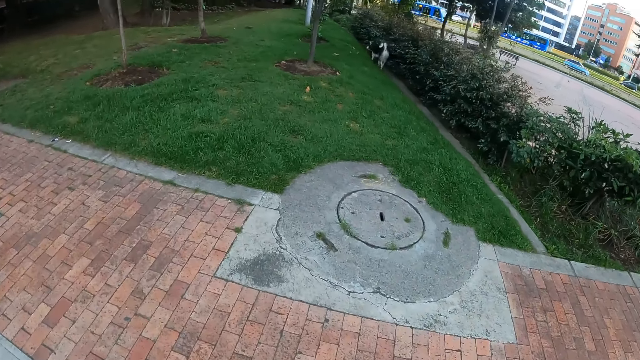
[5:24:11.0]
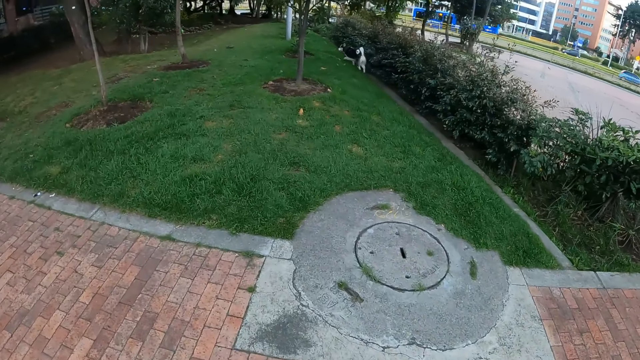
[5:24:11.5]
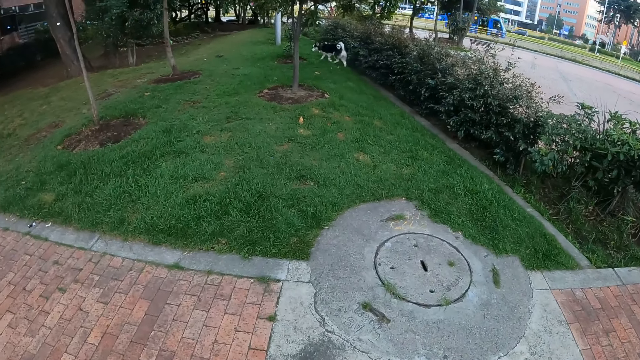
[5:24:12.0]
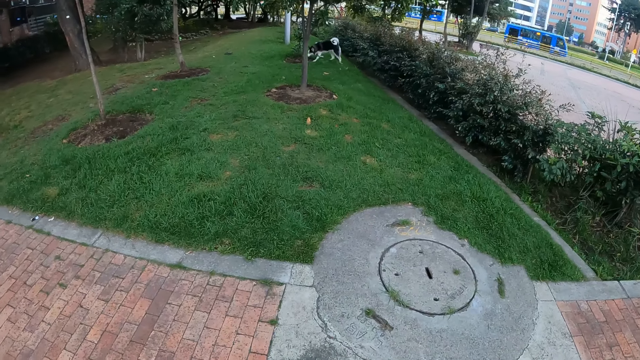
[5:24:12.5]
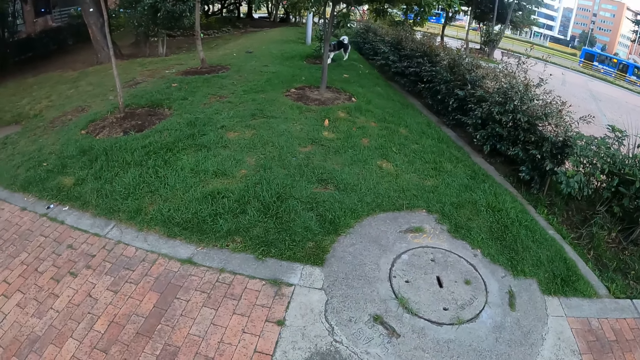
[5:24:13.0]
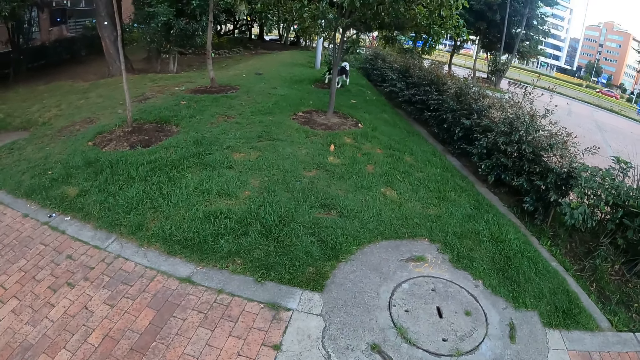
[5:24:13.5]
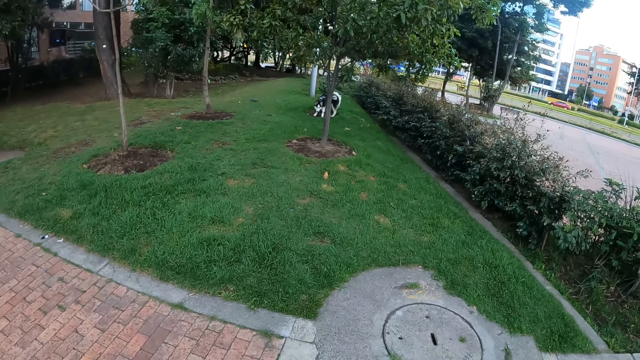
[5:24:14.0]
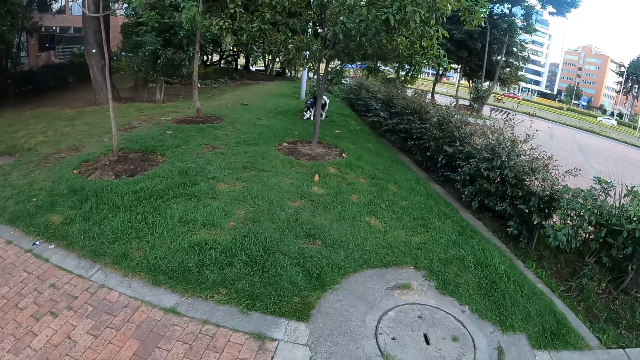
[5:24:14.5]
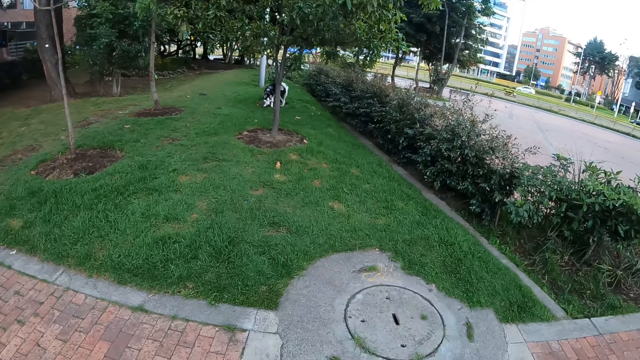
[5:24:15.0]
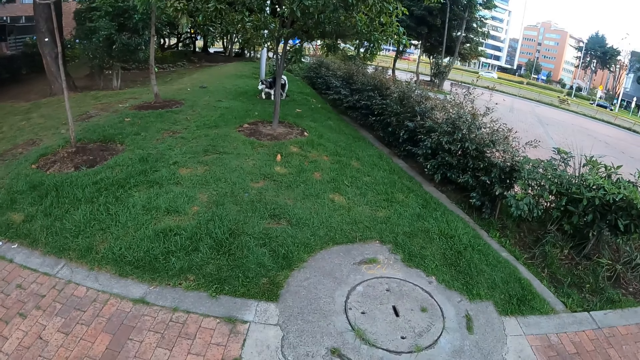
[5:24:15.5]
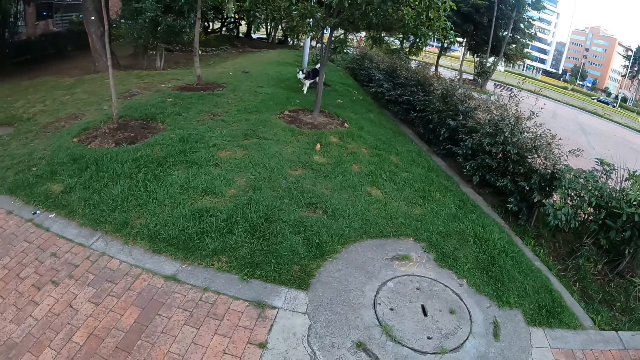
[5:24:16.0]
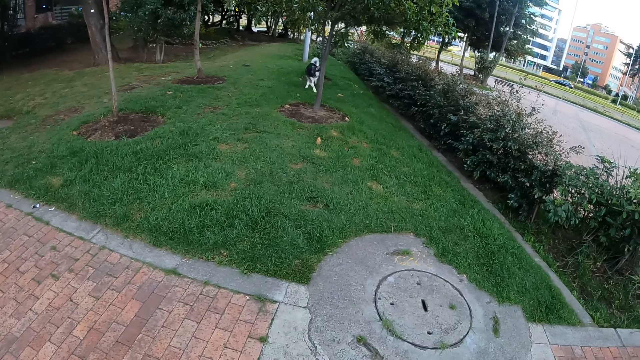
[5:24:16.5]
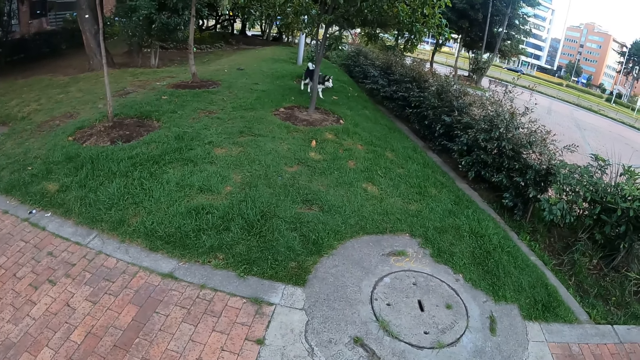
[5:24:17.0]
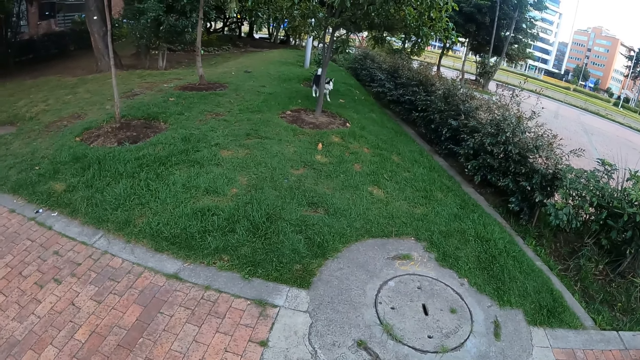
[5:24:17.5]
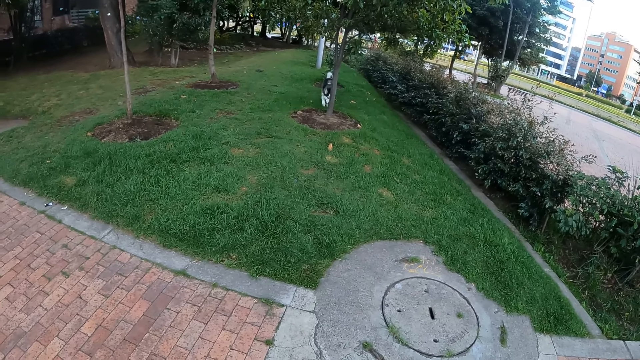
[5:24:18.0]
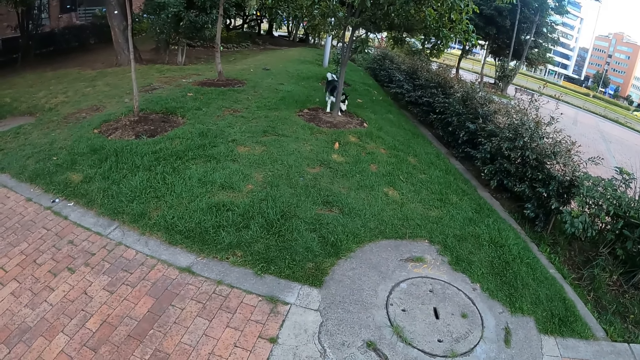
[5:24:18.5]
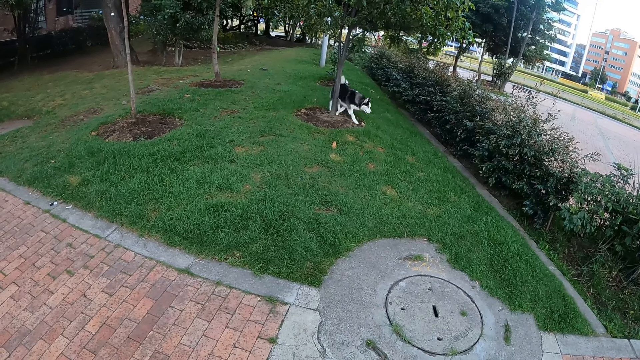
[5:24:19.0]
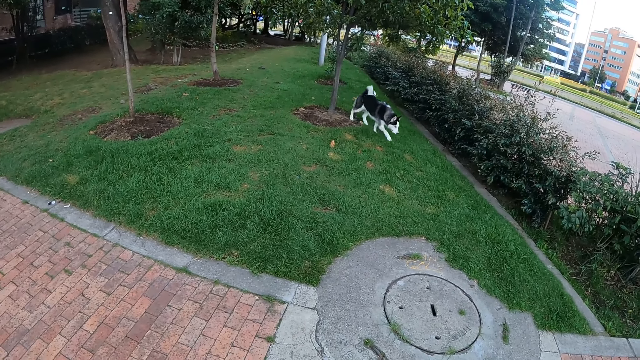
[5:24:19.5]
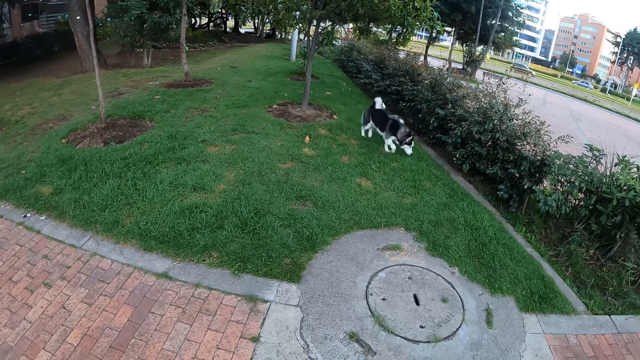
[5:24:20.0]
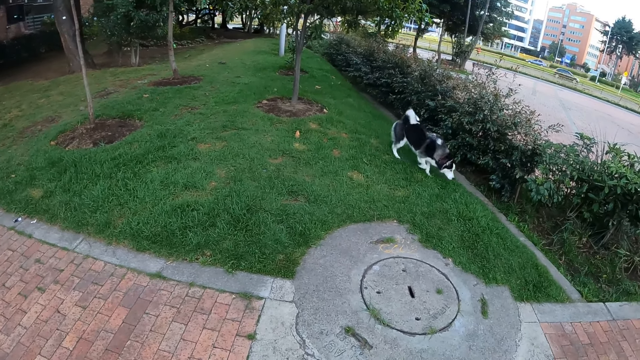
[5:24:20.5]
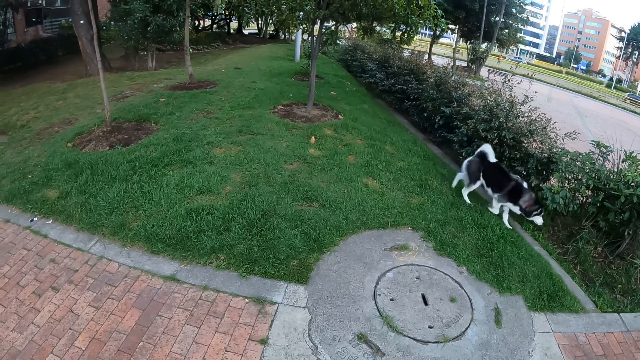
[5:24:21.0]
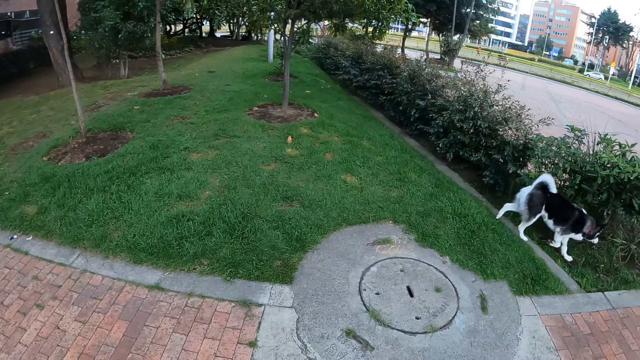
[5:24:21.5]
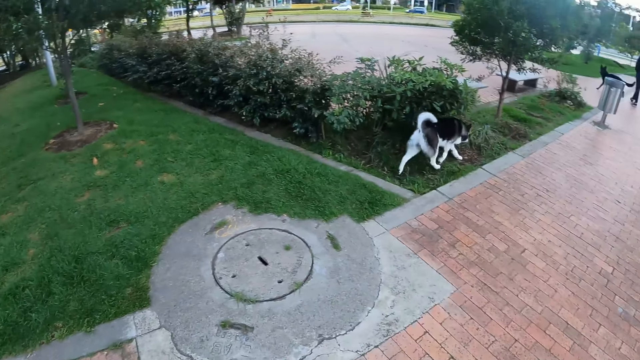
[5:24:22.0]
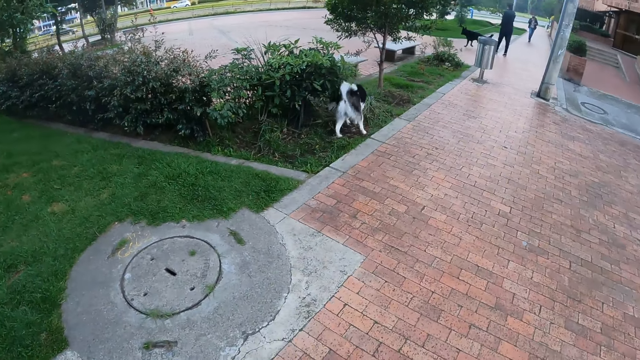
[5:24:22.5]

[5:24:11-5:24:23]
The camera wearer walks towards the lawn from the road. The dog walks round the lawn. The camera wearer stands.

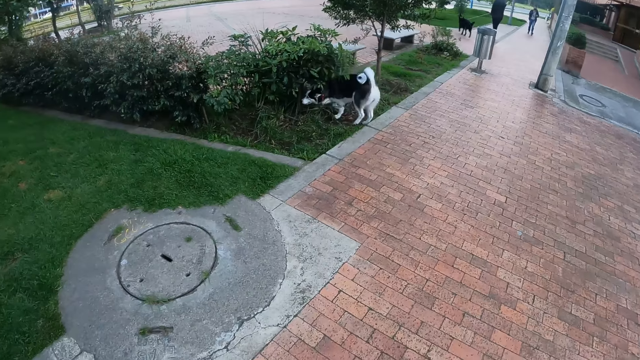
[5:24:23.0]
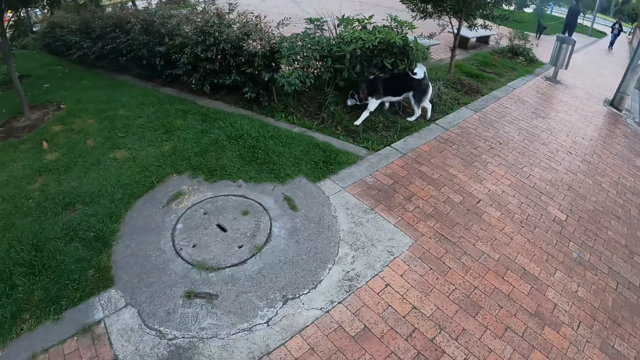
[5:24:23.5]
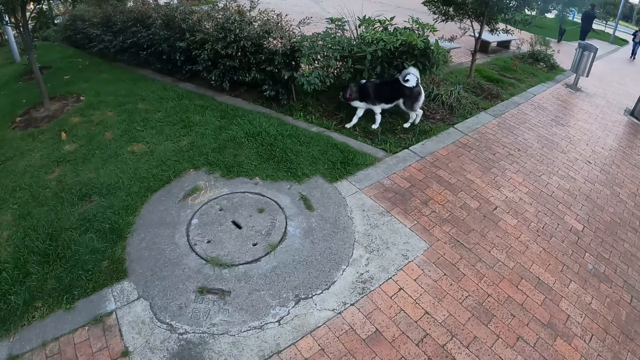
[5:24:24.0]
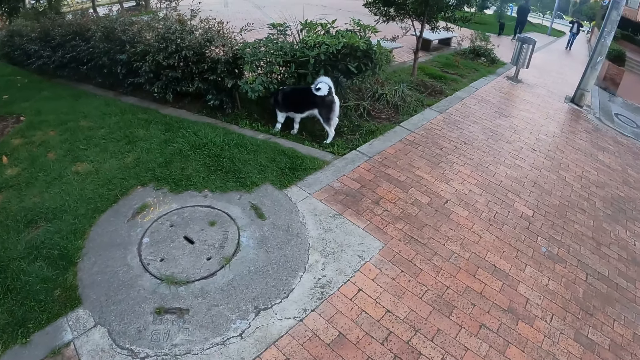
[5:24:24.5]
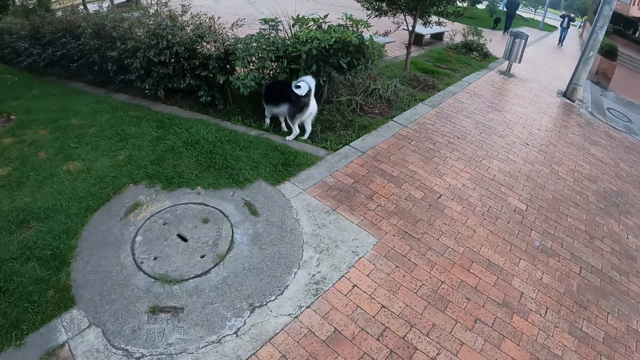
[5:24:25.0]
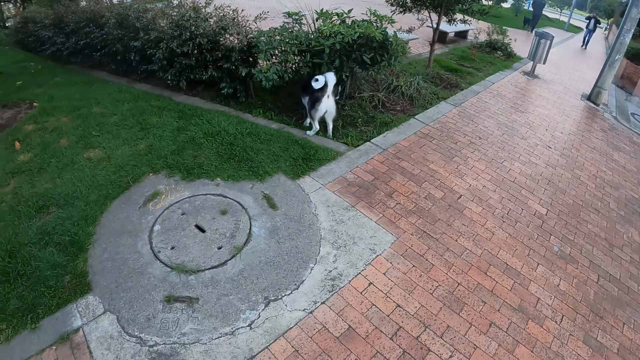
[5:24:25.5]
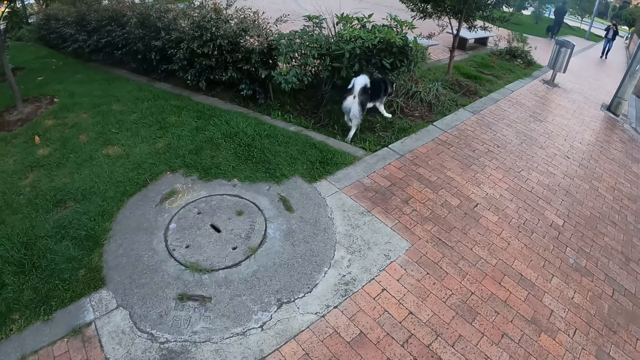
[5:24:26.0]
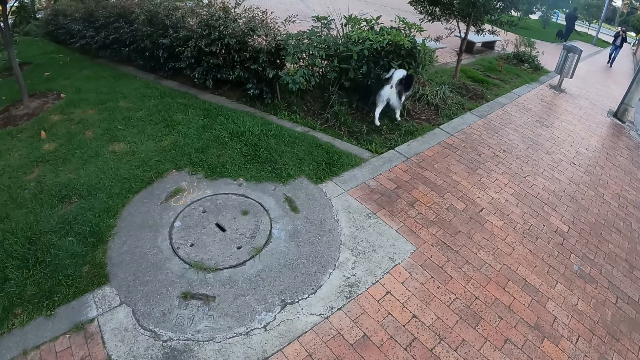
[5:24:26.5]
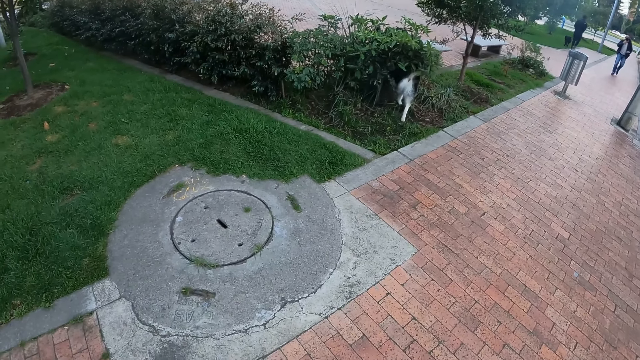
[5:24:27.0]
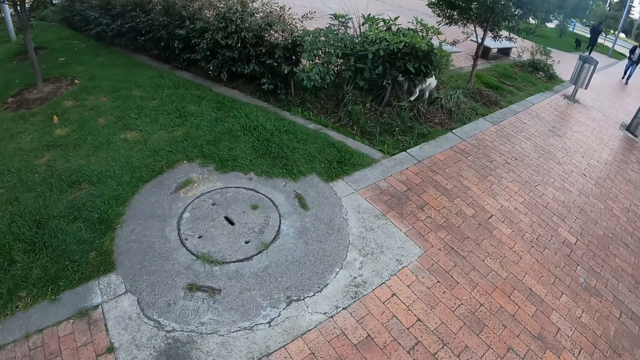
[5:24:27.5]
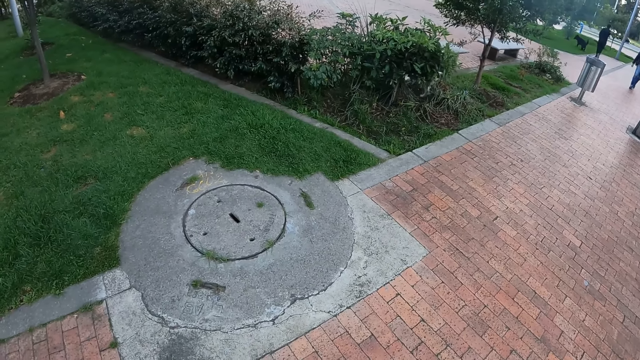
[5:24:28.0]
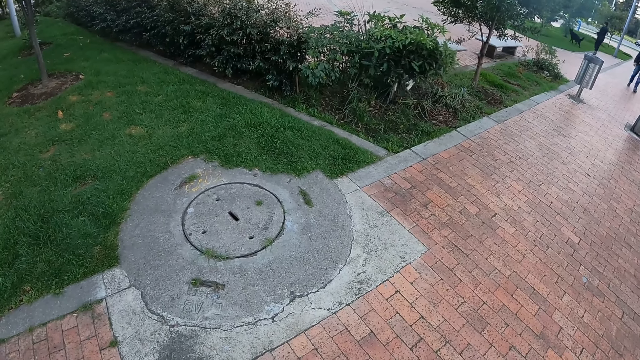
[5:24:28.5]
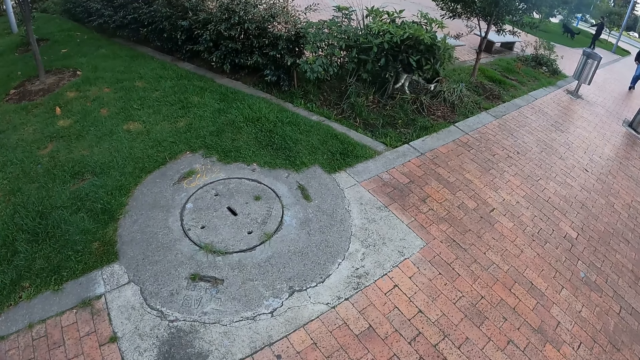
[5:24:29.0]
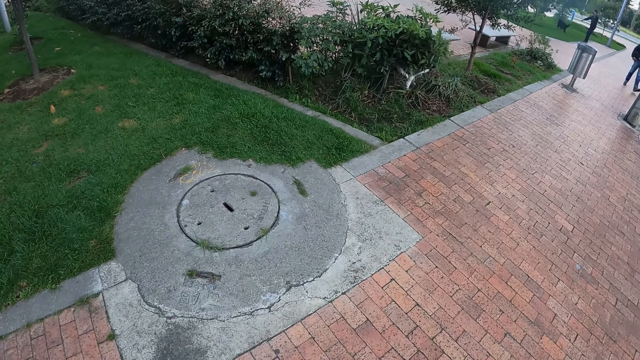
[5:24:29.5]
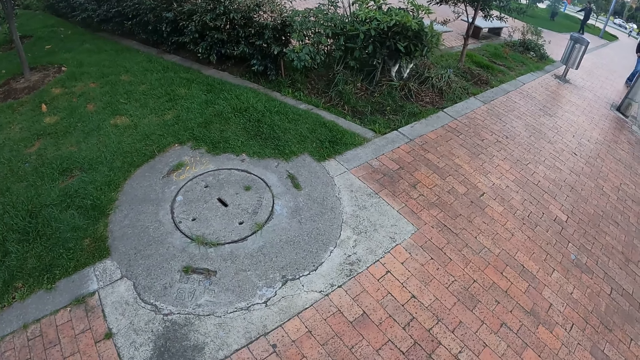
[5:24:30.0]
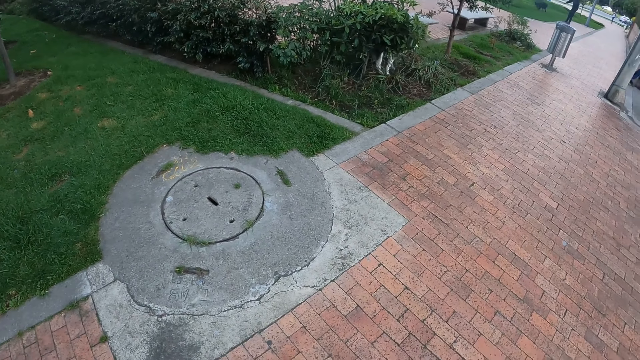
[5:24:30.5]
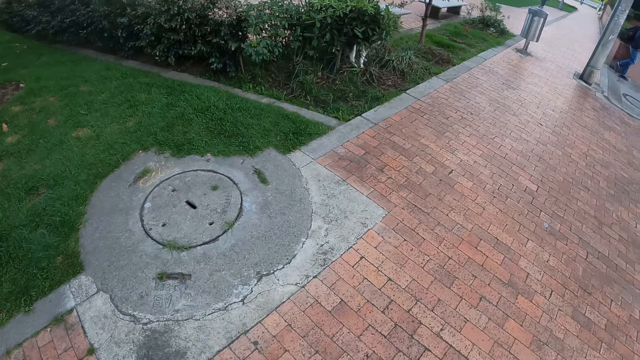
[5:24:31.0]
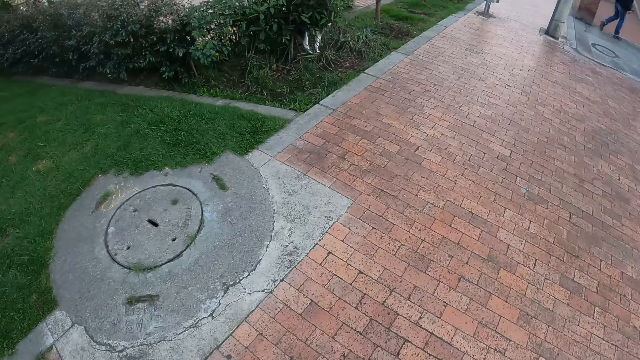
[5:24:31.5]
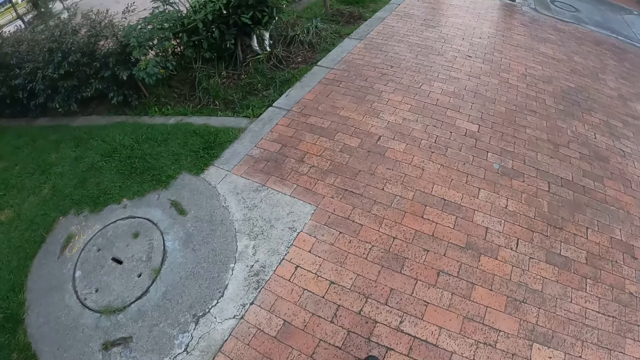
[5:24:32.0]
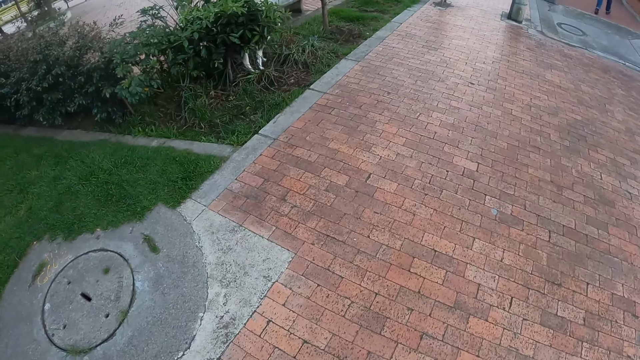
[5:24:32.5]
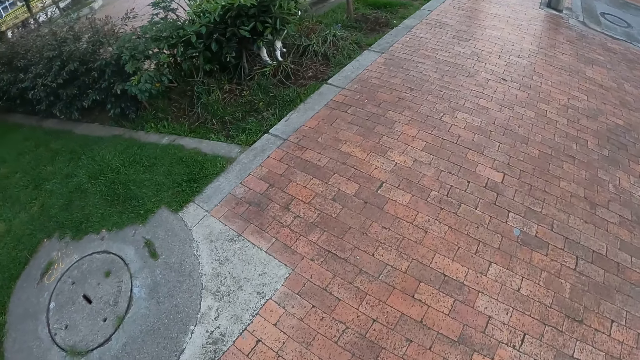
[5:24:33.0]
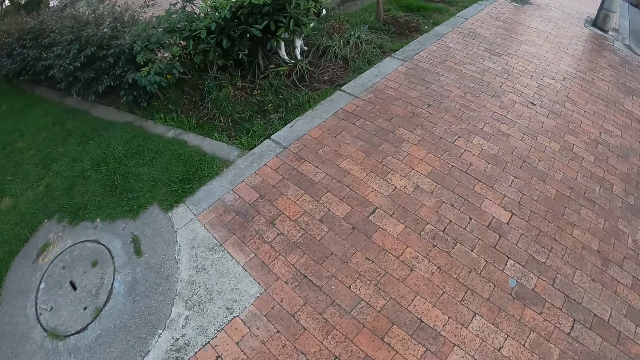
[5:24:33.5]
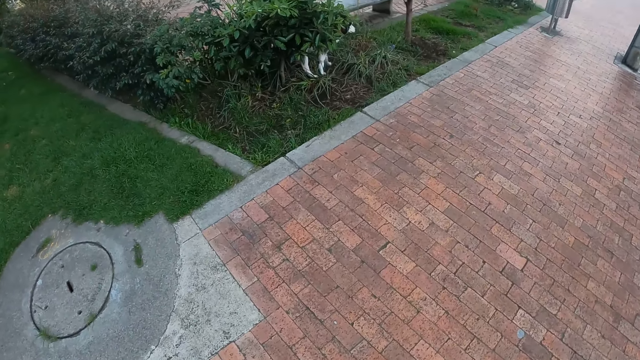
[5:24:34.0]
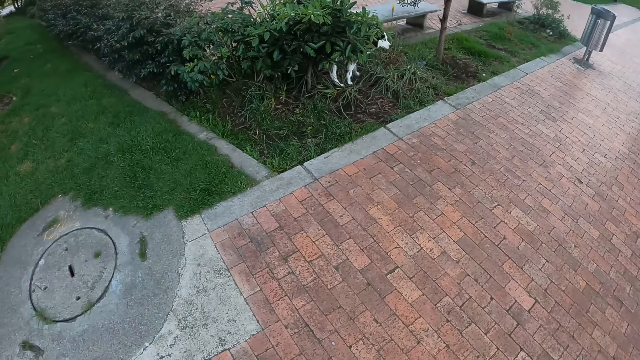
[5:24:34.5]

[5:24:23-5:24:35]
A dog excretes in the patch of bushes.
